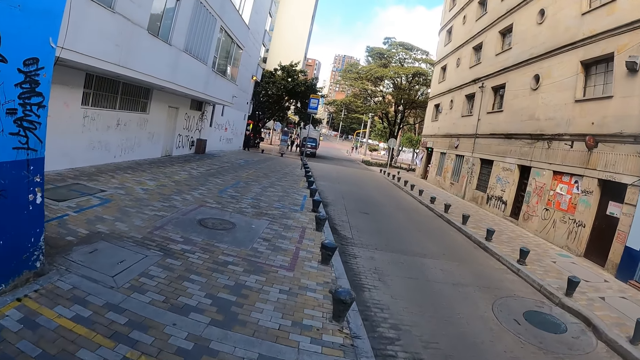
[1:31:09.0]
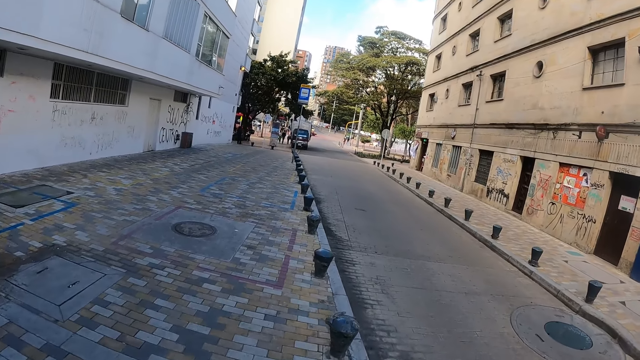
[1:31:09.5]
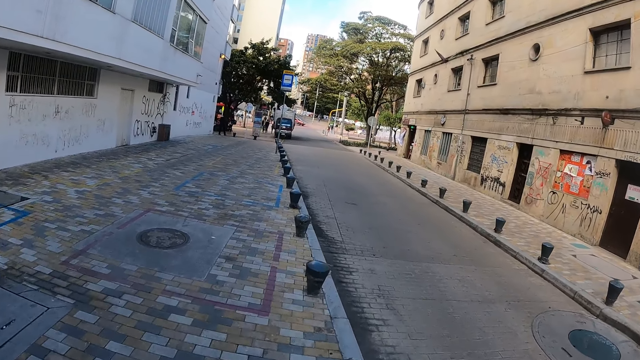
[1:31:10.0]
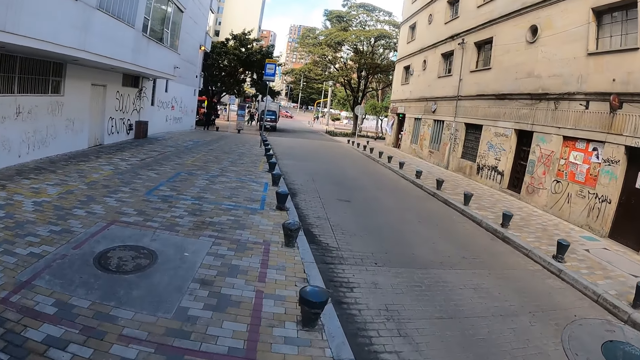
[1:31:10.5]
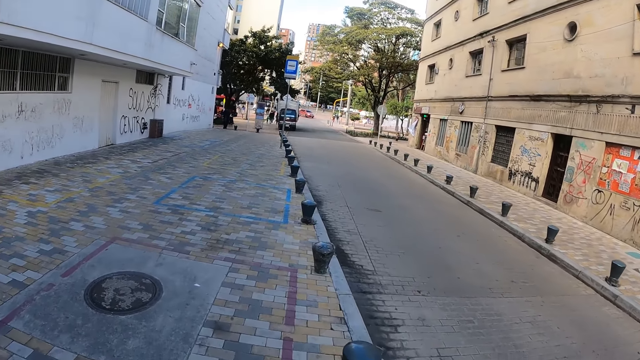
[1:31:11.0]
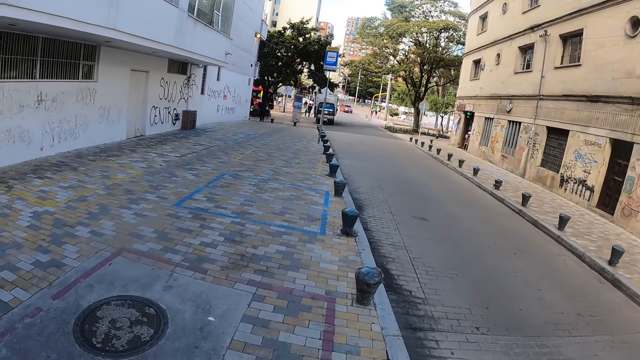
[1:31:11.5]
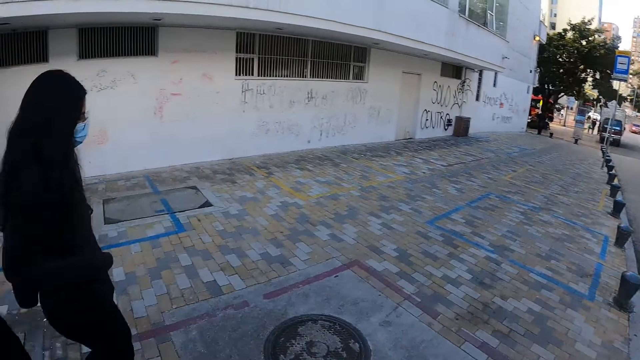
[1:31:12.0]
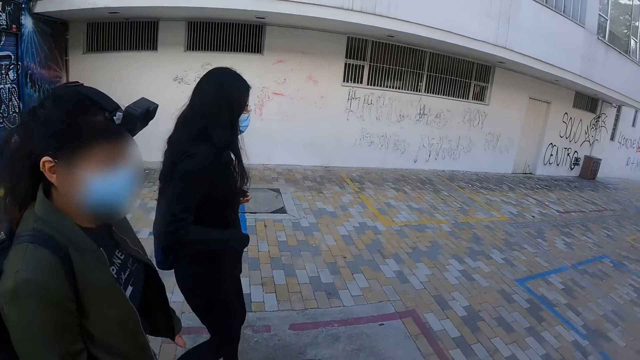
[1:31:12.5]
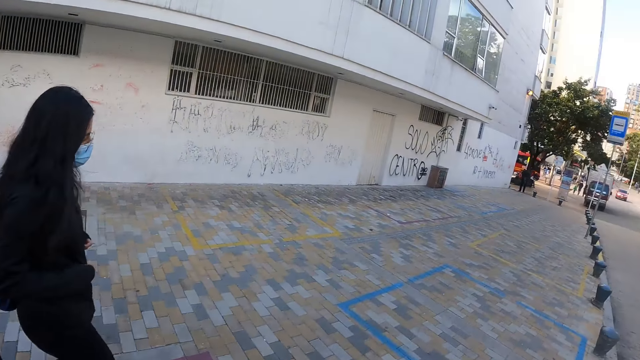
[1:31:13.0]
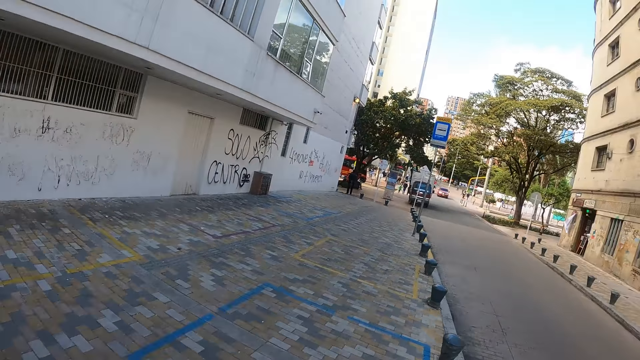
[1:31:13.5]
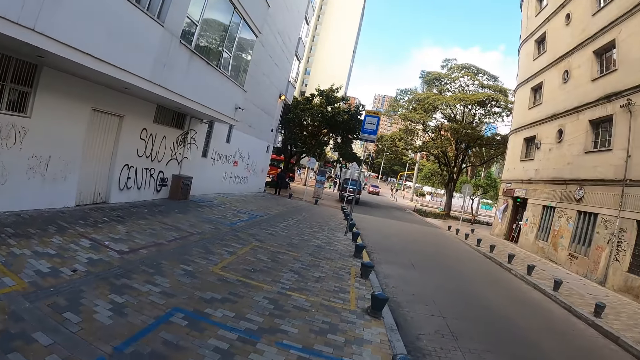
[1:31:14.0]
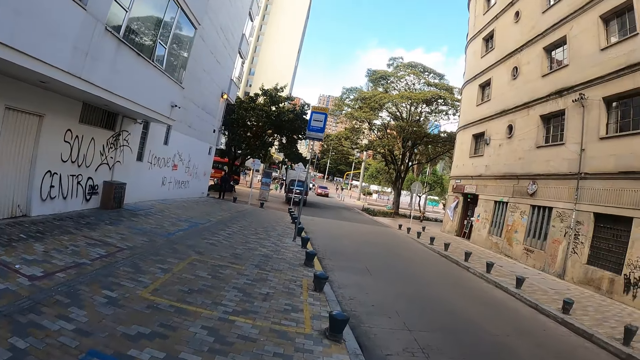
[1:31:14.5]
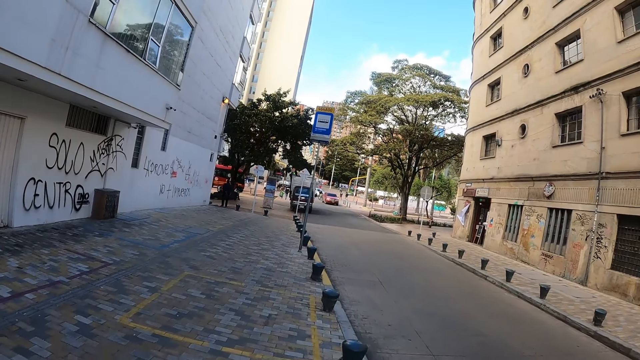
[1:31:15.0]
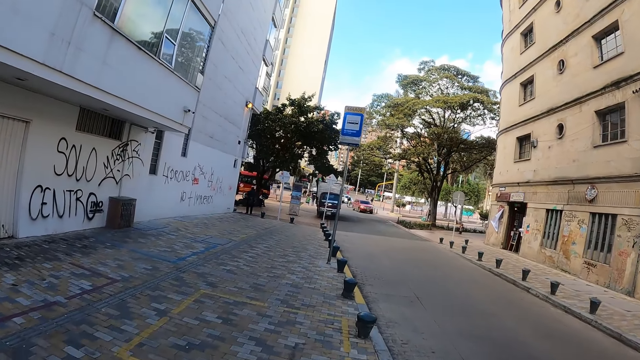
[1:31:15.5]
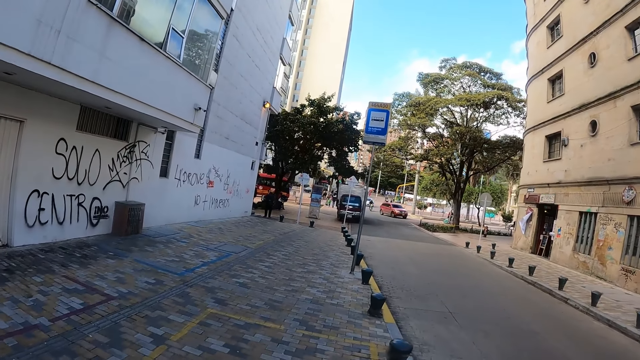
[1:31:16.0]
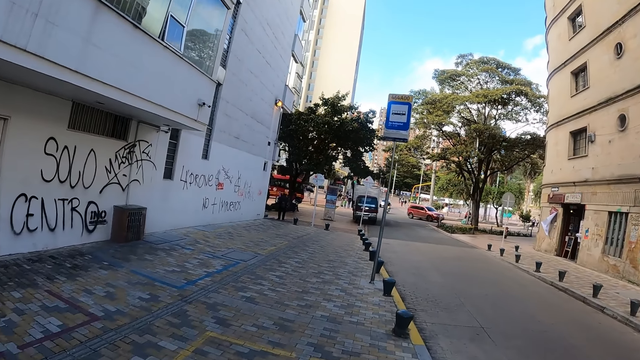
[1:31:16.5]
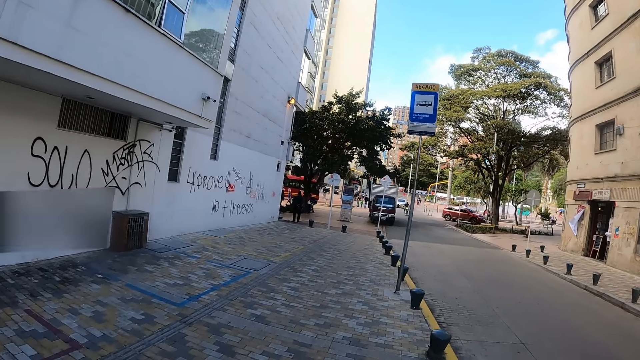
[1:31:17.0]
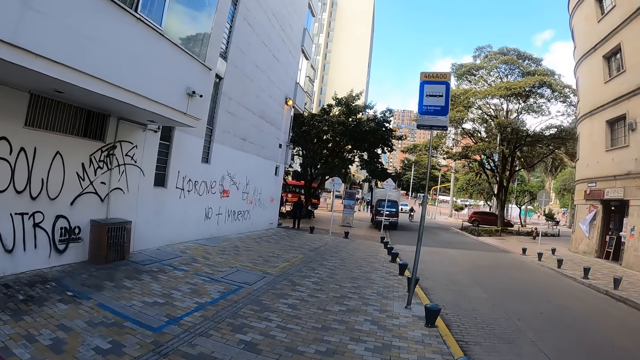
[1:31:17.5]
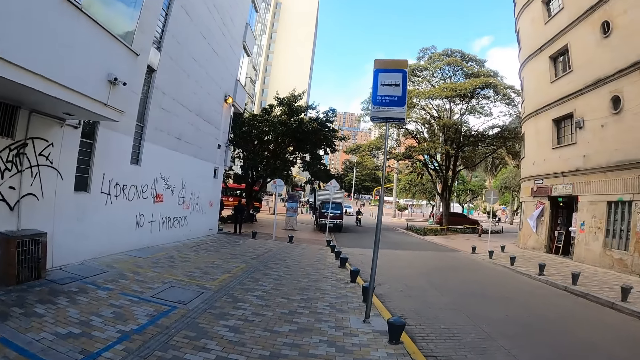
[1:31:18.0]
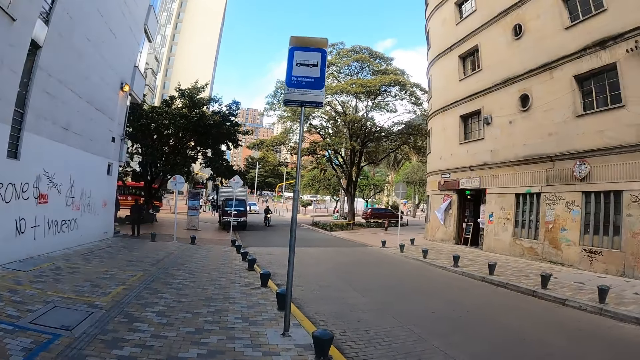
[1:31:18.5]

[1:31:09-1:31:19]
The camera wearer looks at a person. They walk around.

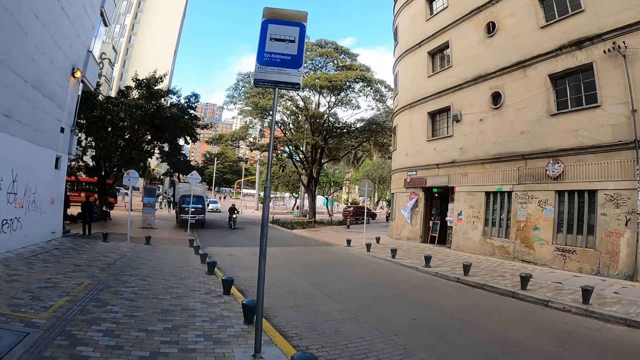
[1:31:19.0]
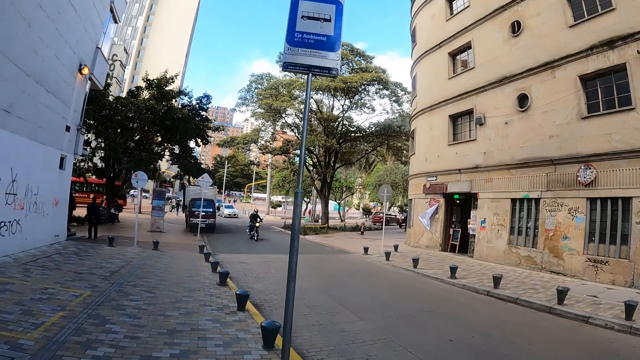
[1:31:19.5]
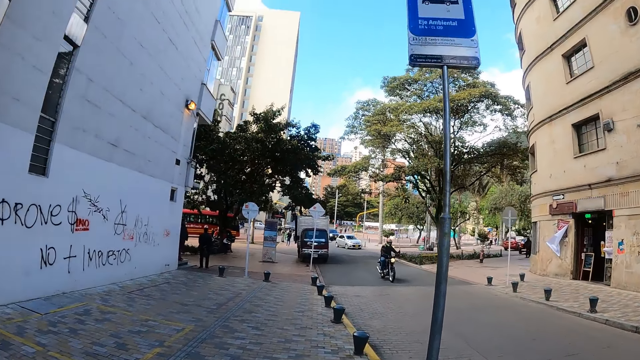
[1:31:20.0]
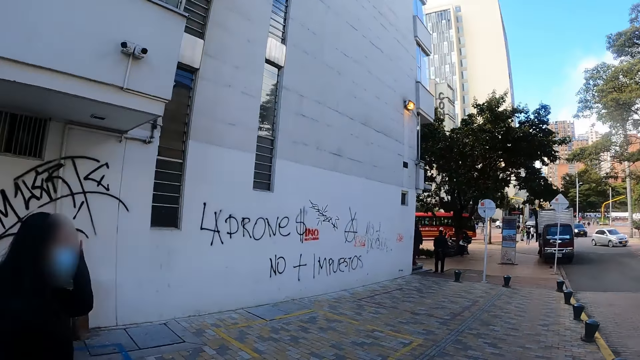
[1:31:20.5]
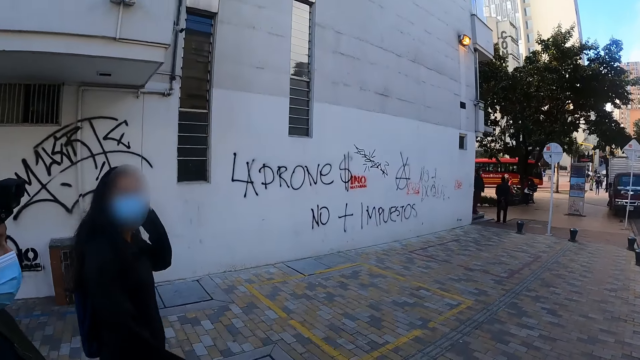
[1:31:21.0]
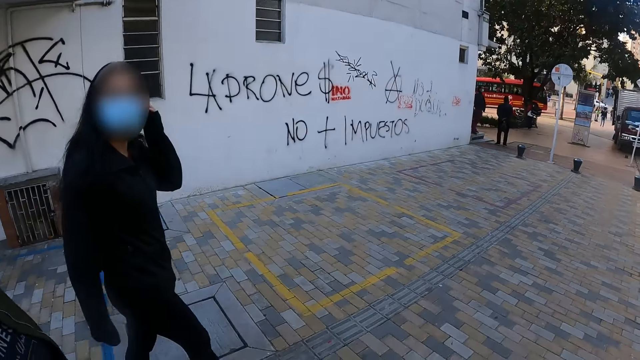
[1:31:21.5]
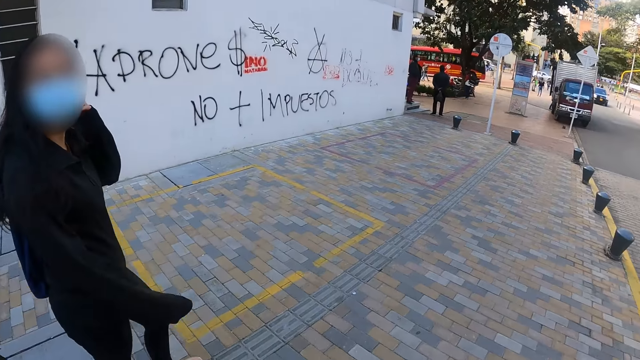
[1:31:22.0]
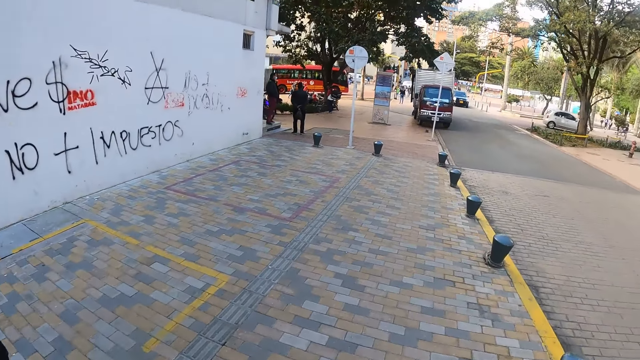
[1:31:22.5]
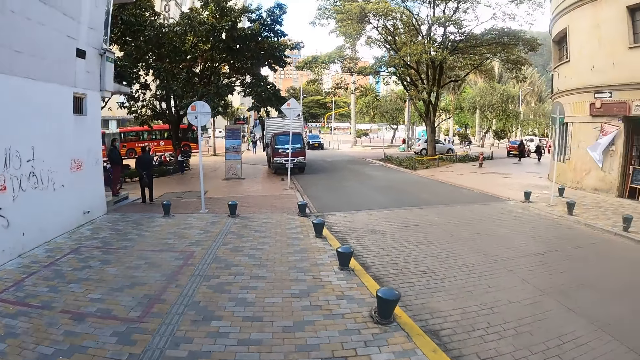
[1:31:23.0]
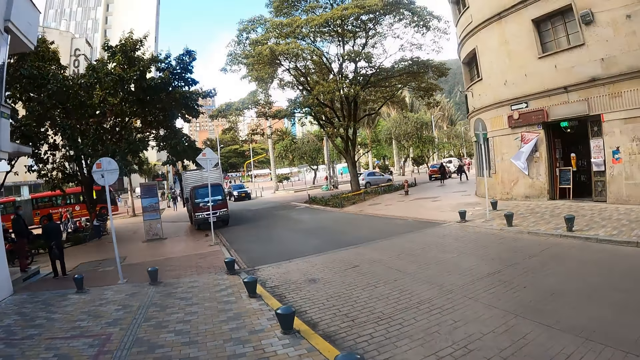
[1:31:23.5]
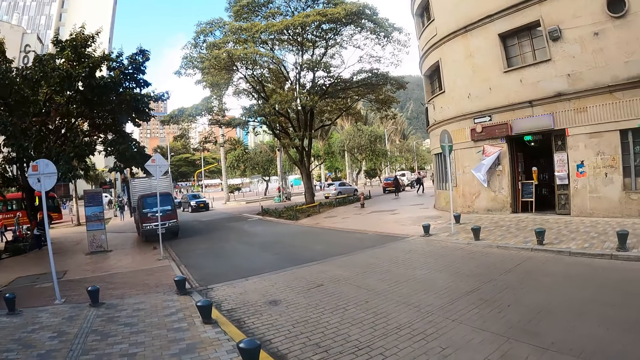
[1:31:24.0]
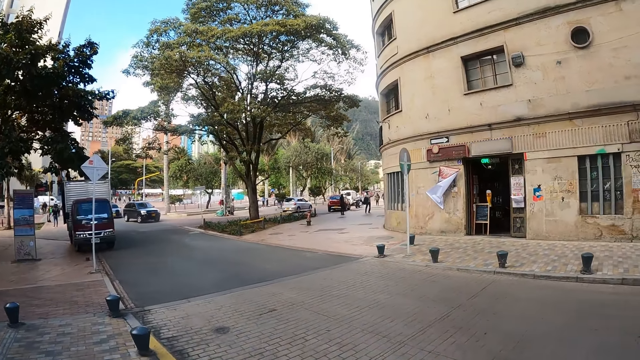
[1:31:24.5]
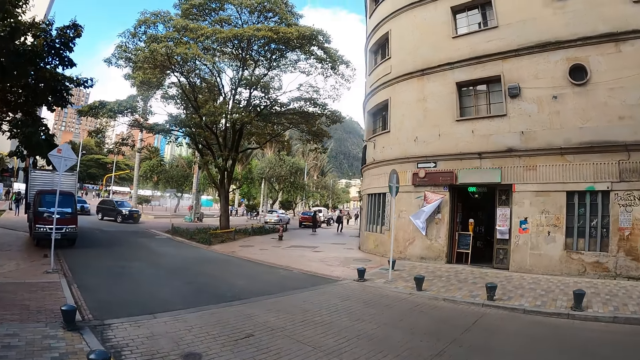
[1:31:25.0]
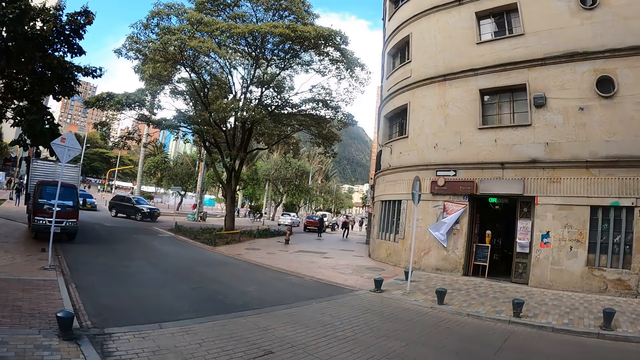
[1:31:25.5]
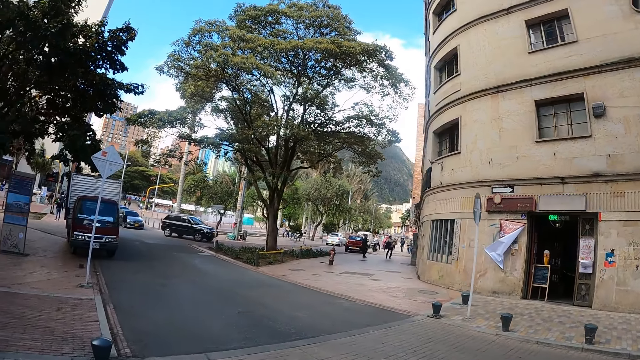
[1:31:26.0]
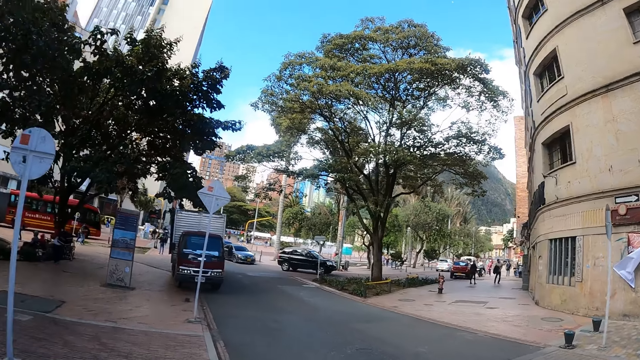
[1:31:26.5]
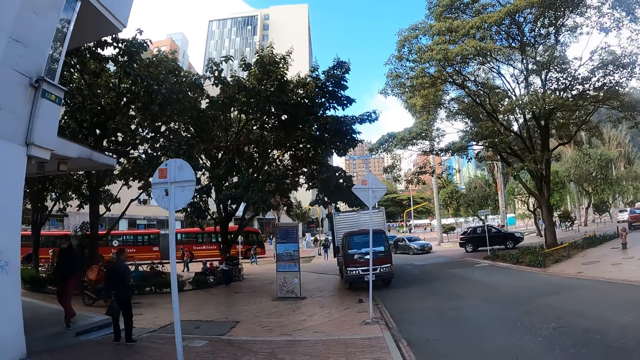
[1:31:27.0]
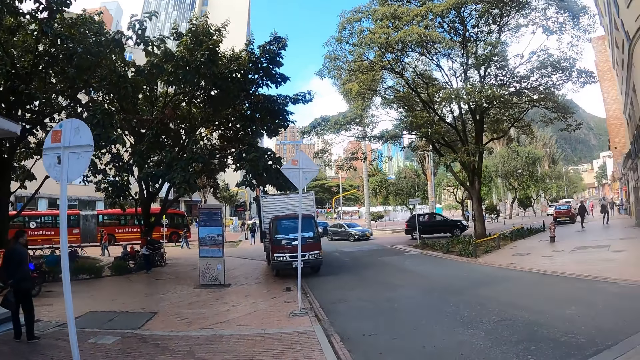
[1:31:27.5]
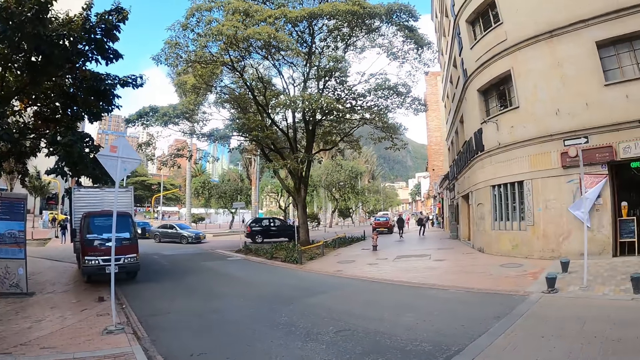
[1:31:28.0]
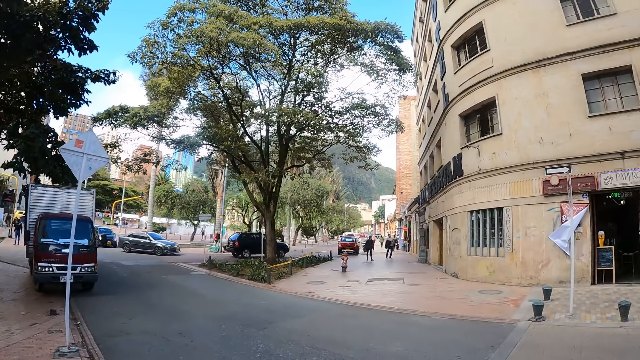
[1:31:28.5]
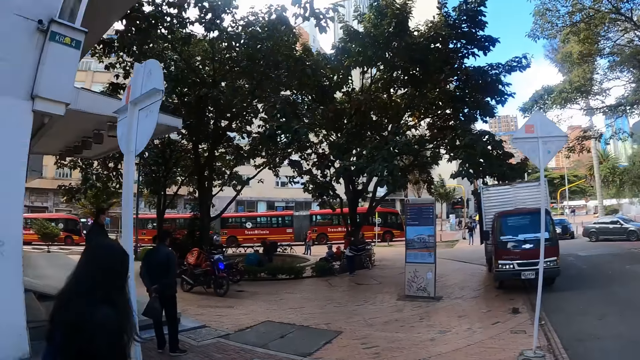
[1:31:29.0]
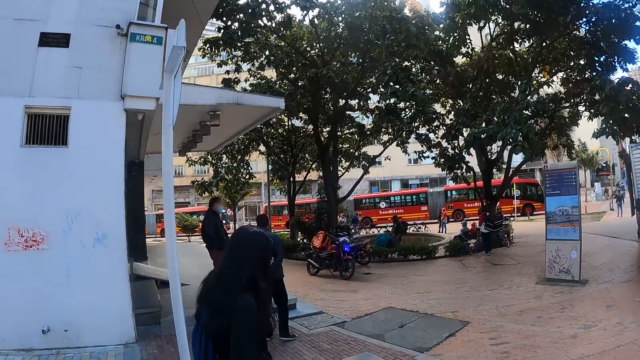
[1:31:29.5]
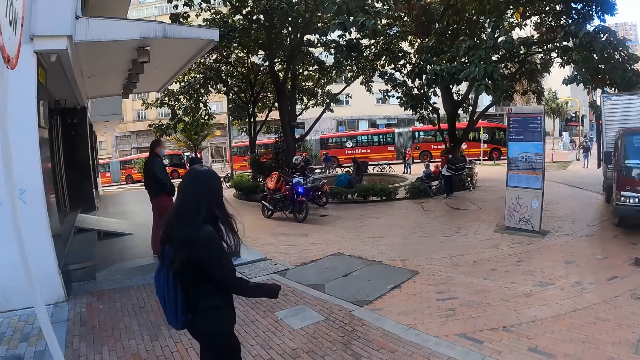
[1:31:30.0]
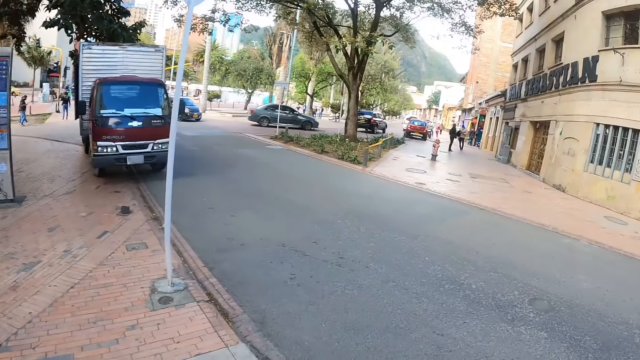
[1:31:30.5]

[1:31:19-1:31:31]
The camera wearer looks at a person. They look around. They walk around.
